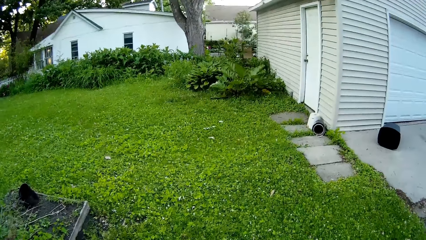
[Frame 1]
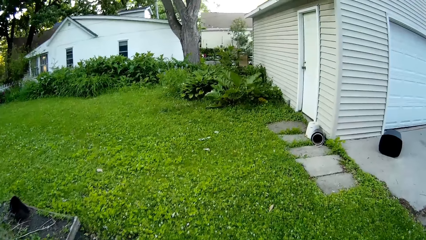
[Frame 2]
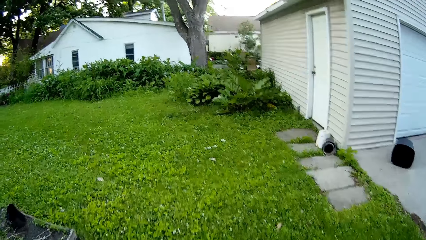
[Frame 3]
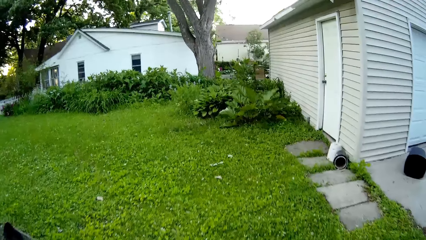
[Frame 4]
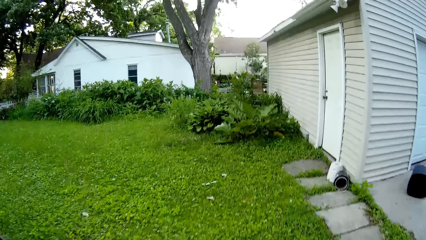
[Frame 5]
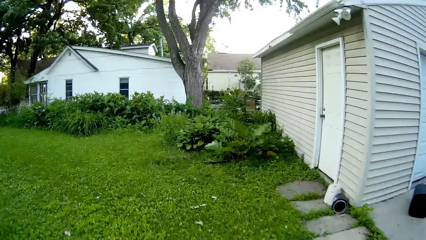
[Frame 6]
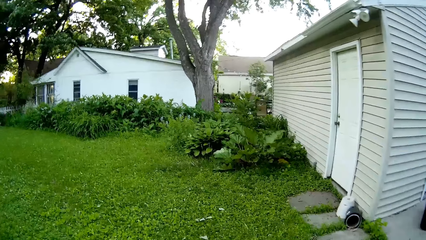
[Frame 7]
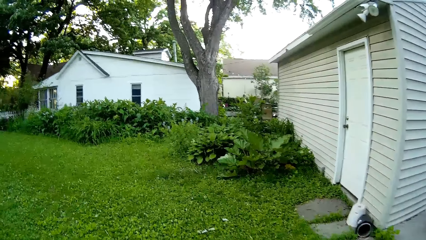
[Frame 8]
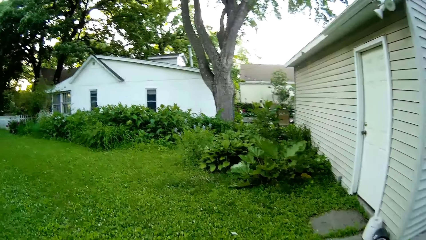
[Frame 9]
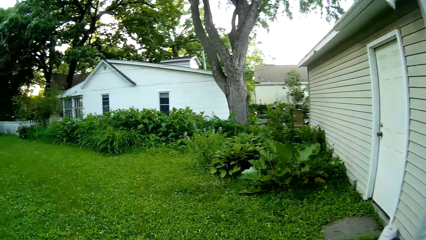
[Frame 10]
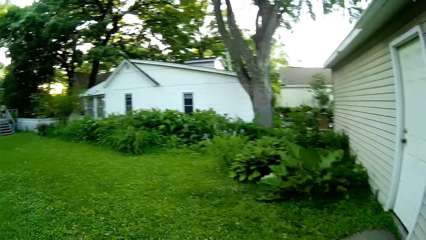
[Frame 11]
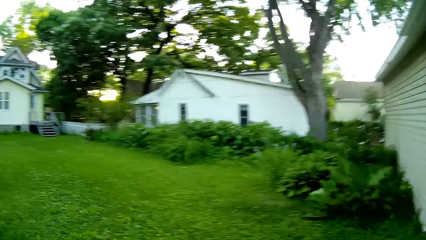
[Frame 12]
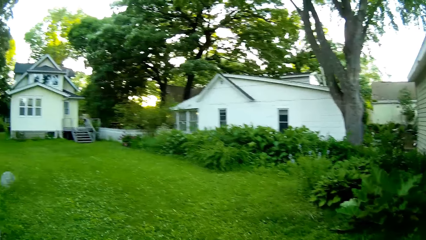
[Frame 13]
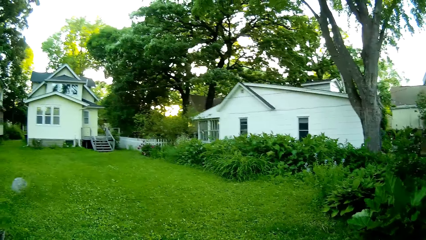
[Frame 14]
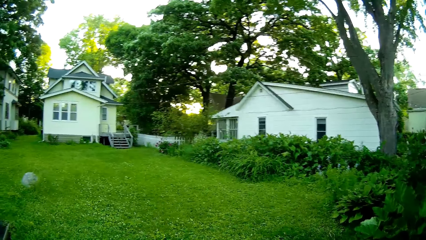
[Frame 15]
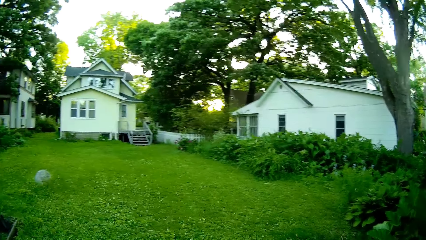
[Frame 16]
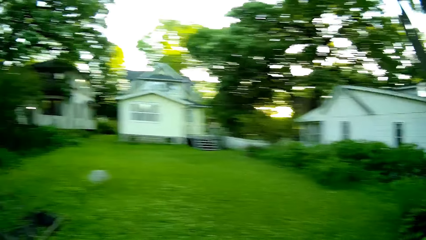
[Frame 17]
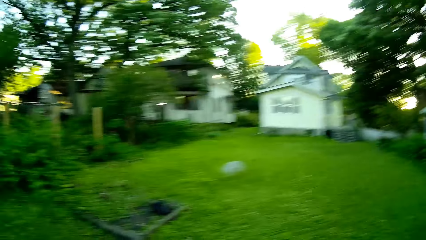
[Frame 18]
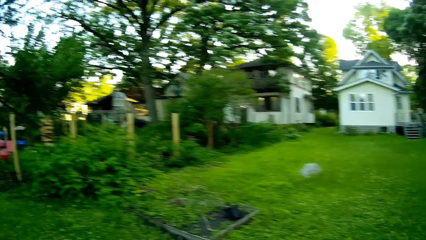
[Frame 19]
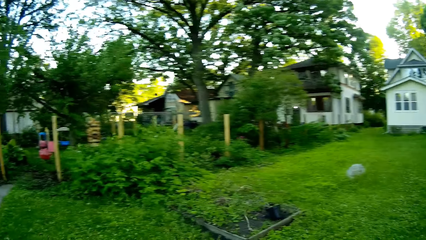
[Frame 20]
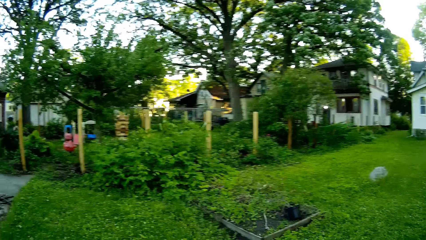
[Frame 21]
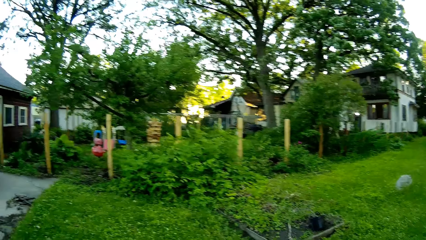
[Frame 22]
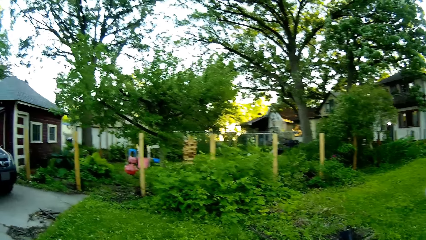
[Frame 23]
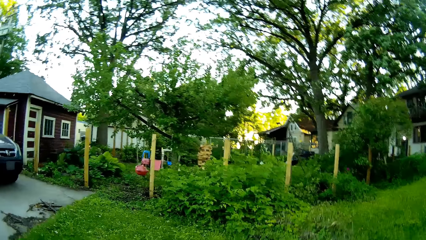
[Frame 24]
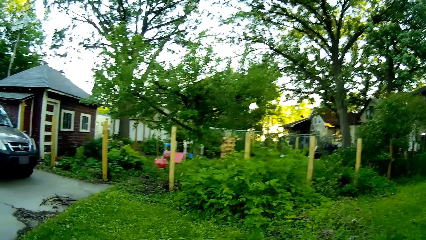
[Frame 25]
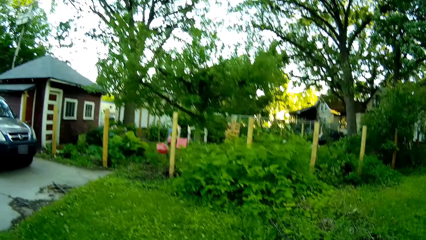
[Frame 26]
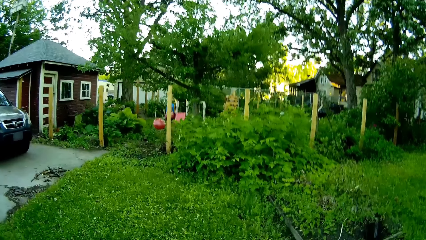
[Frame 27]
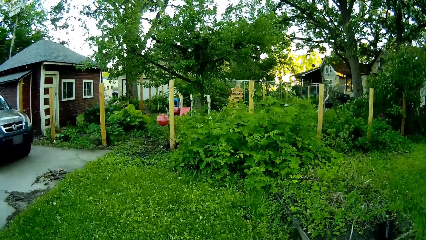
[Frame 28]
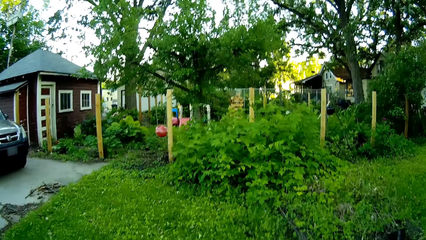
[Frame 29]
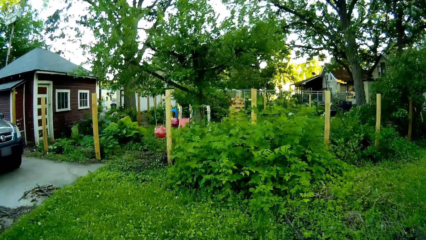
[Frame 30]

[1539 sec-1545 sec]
The camera wearer mows the lawn with the lawn mower with both hands.

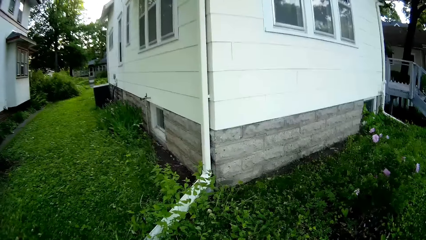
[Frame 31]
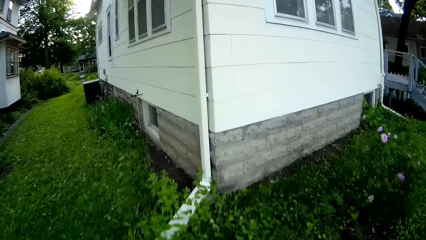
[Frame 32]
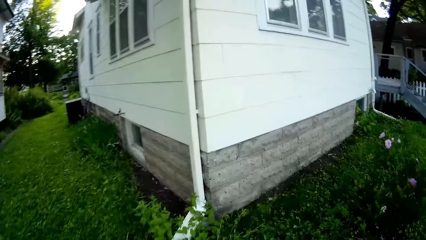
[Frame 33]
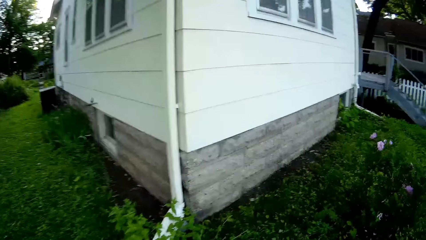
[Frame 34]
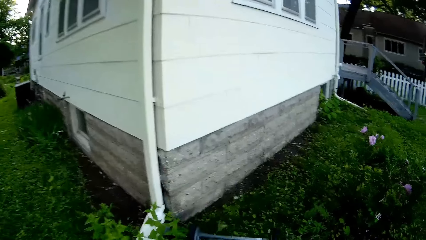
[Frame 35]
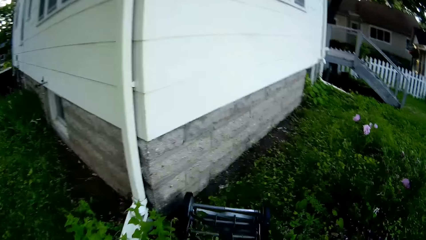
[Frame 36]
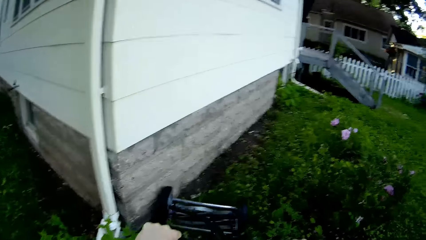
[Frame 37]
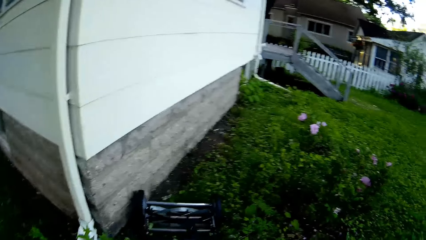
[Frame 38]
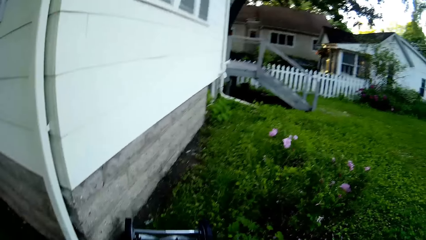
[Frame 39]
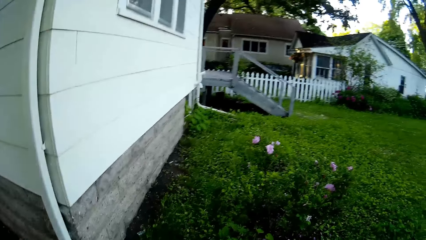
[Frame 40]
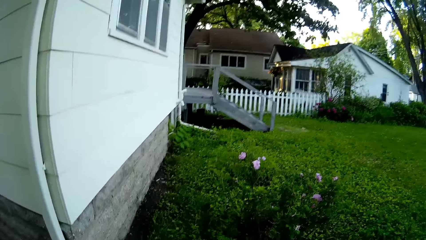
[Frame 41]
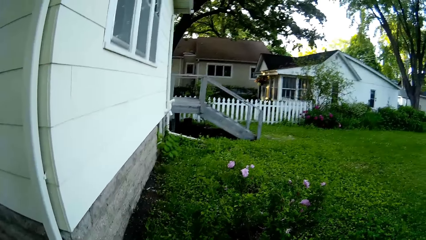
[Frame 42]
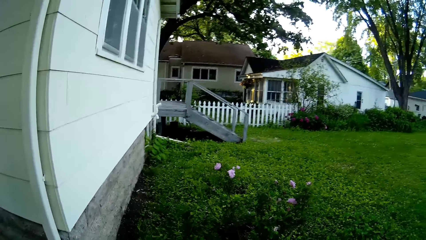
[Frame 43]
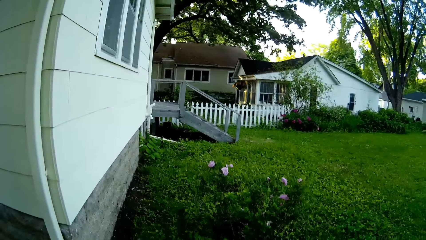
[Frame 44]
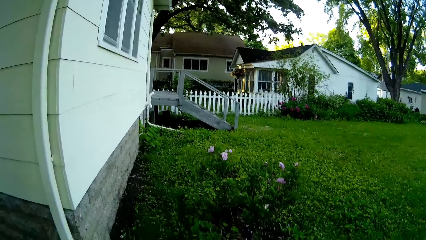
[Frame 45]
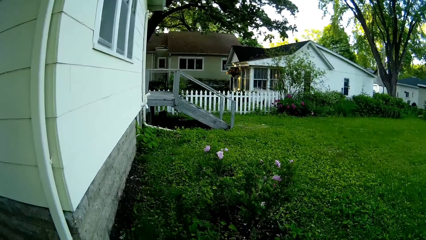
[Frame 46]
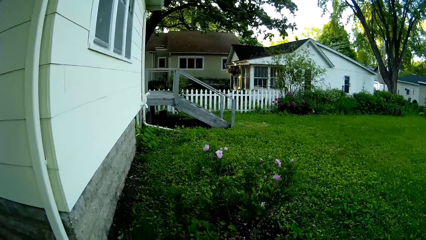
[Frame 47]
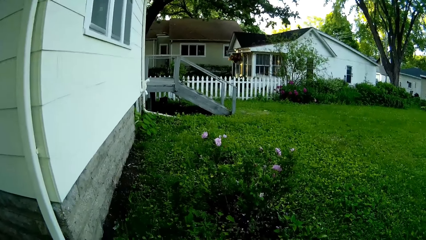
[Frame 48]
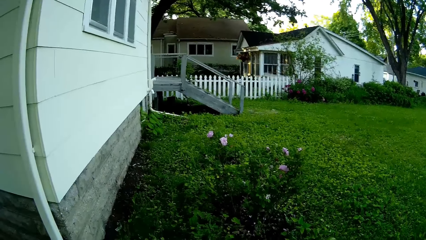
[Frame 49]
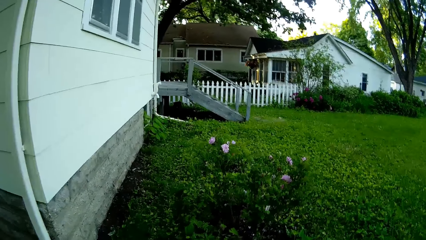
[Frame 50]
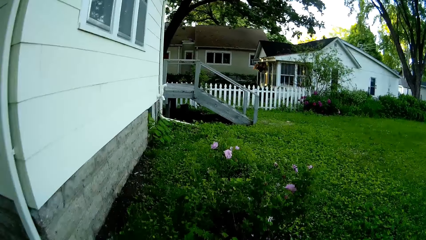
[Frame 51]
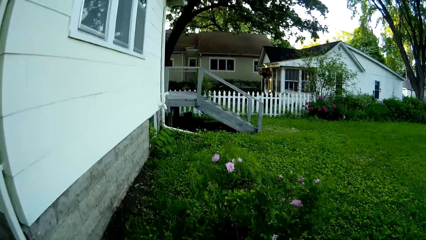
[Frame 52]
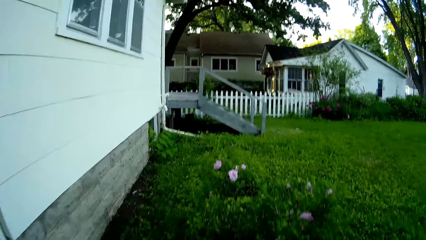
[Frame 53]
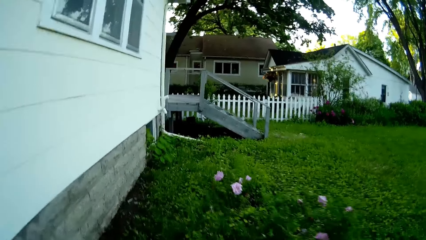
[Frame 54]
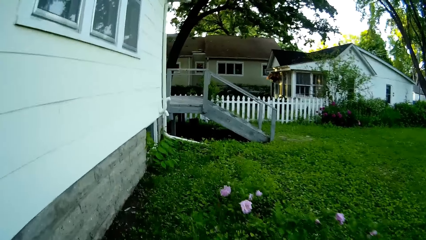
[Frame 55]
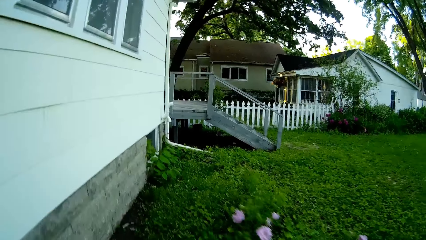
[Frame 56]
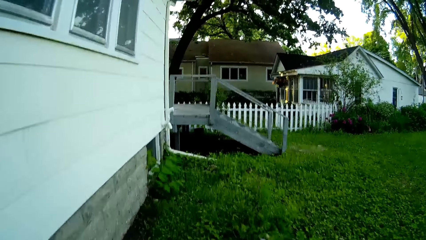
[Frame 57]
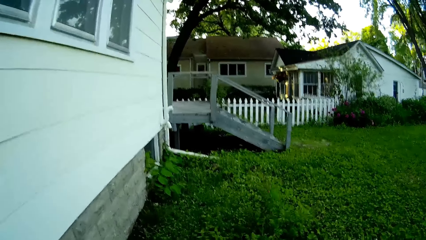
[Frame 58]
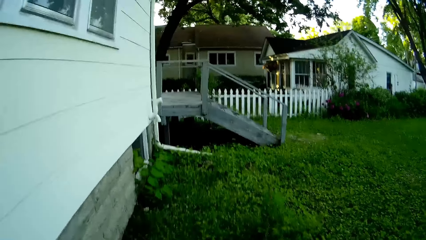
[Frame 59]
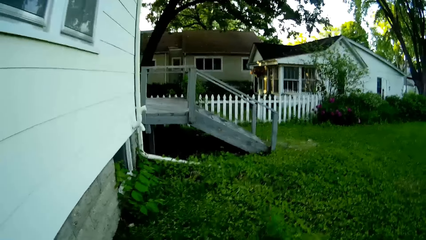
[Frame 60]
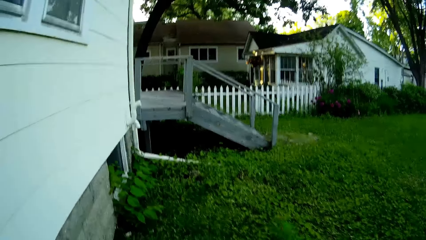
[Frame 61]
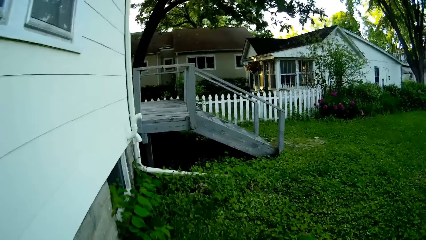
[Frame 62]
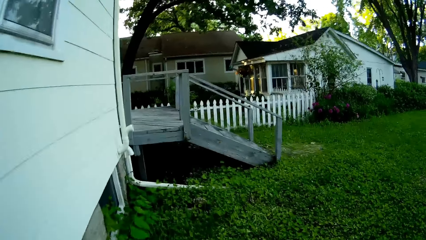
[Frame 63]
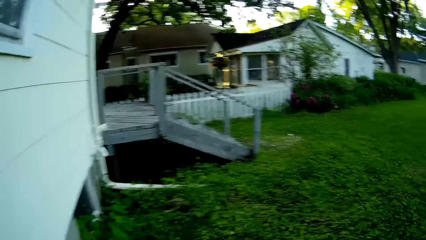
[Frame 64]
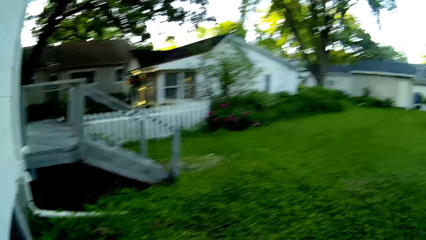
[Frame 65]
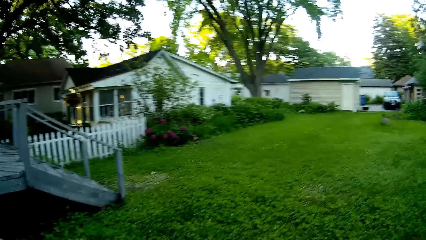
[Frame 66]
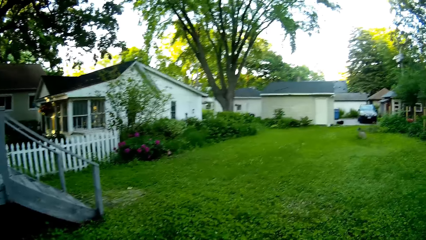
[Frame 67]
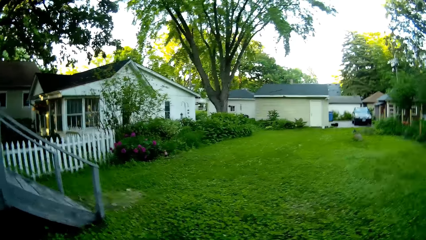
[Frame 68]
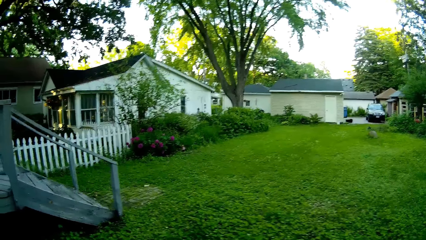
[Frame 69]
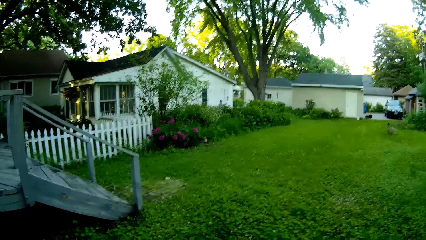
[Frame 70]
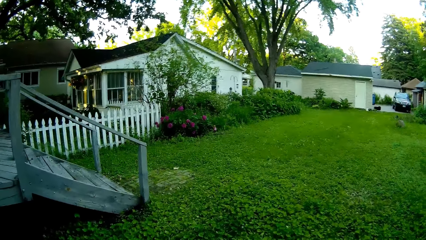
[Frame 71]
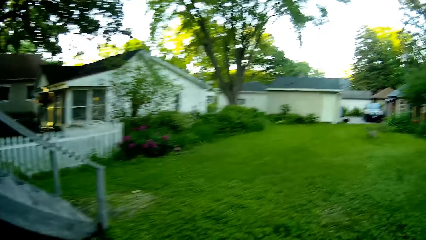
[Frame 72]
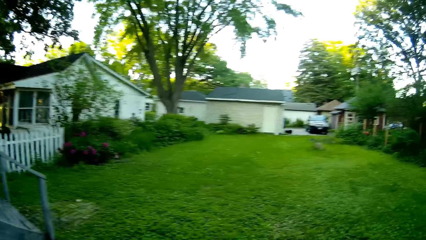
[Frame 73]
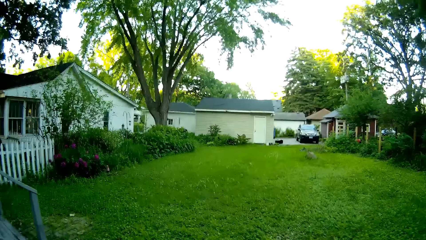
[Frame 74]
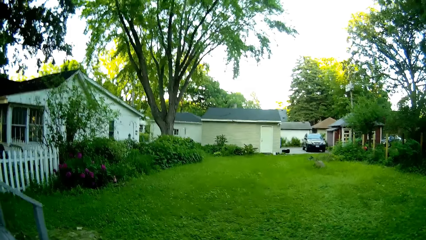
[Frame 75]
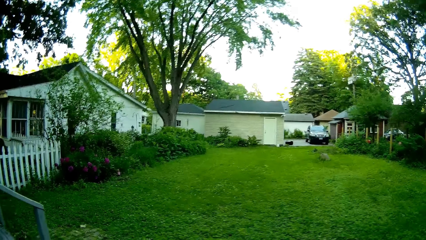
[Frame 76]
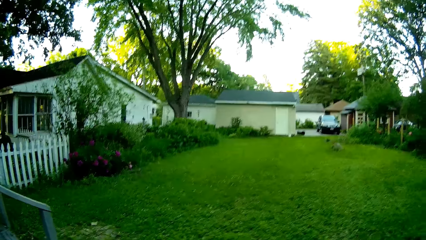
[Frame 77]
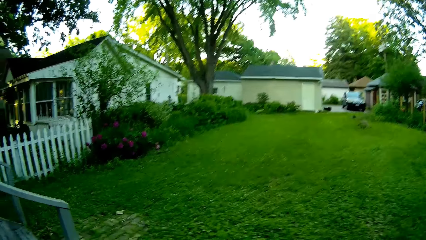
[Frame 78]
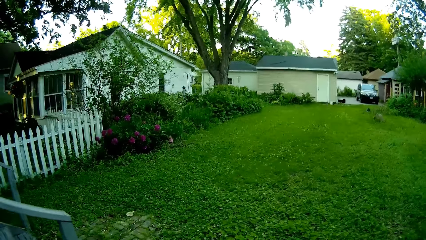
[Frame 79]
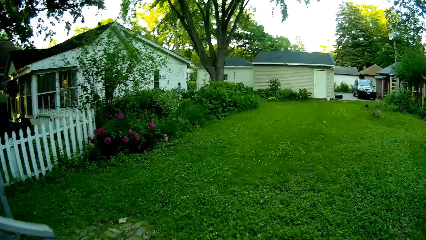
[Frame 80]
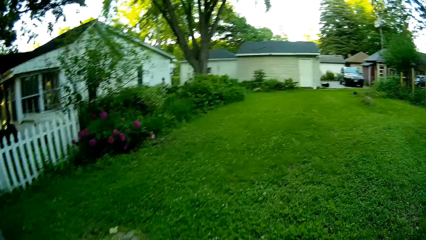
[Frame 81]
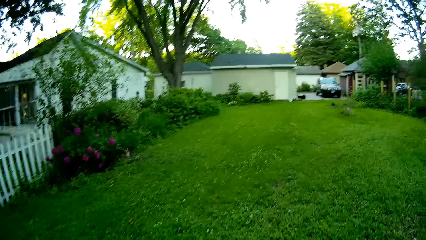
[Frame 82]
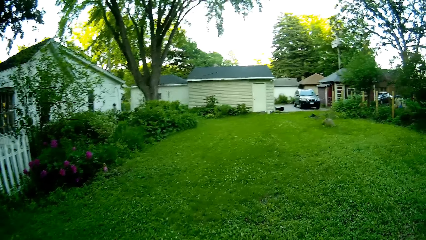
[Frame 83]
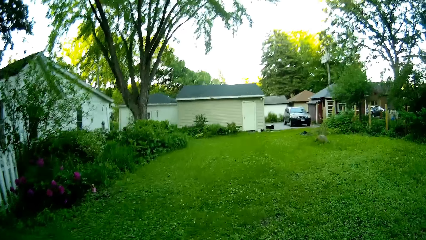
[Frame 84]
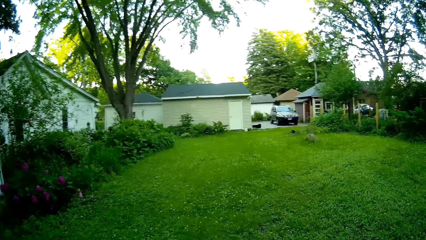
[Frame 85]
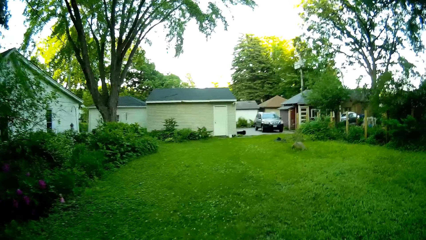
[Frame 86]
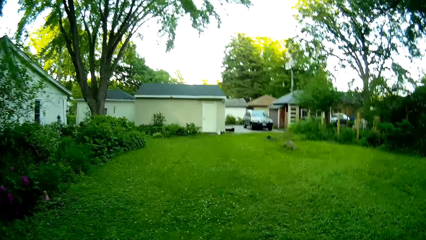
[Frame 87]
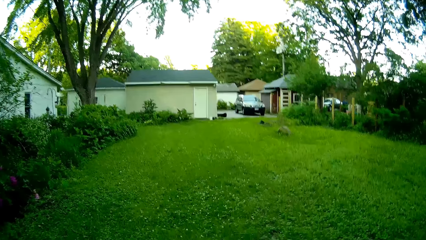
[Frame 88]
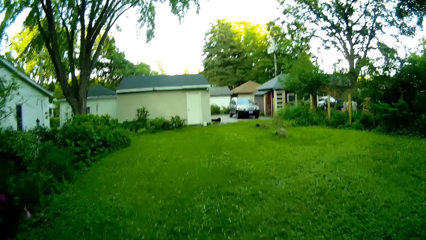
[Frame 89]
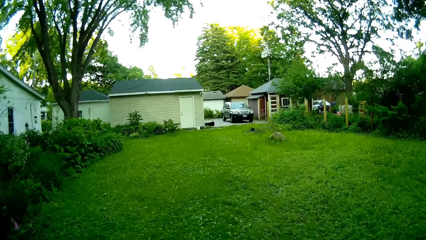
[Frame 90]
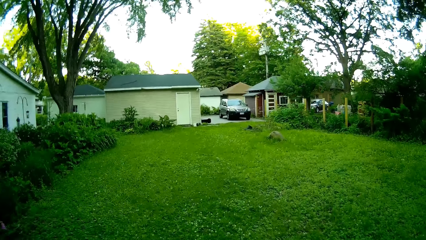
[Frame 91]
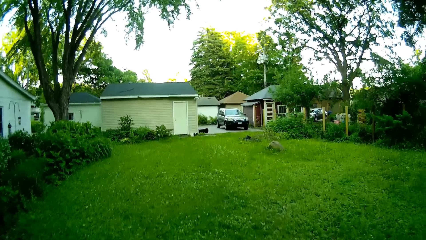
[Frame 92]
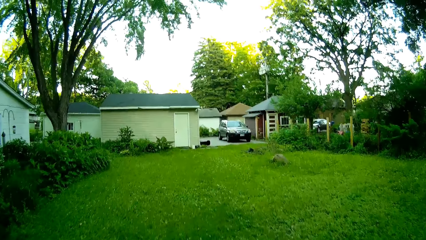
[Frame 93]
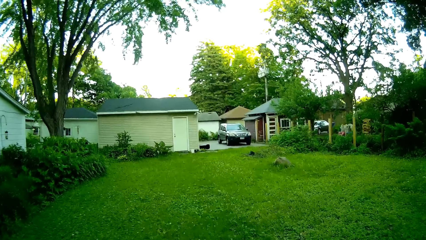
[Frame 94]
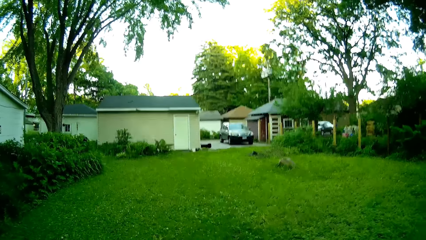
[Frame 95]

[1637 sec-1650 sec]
The camera wearer trims the grass. They walk around the compound.
